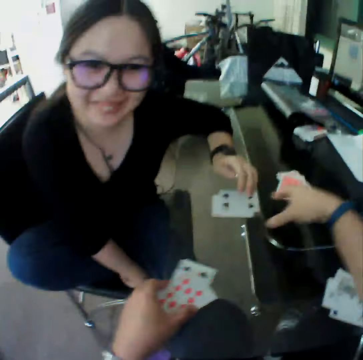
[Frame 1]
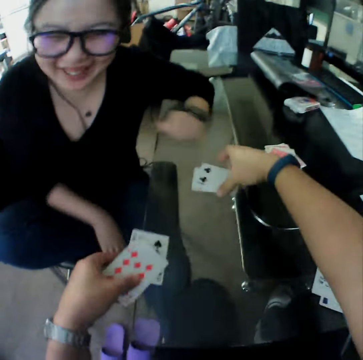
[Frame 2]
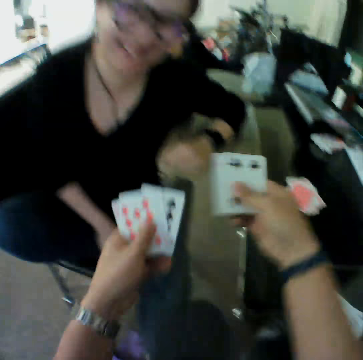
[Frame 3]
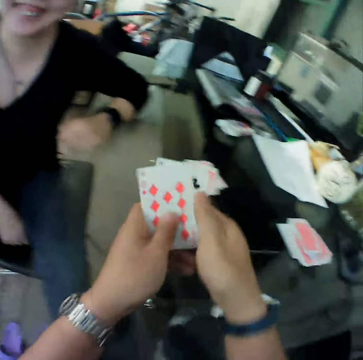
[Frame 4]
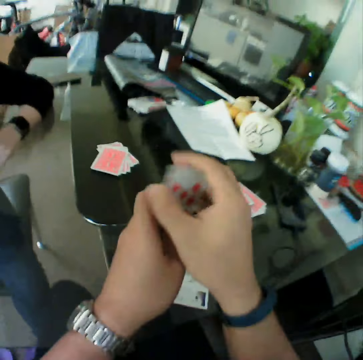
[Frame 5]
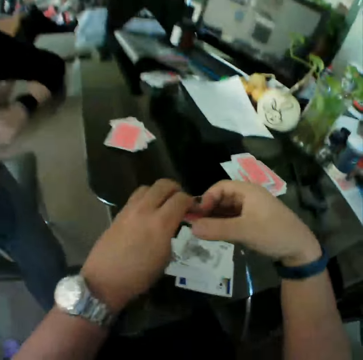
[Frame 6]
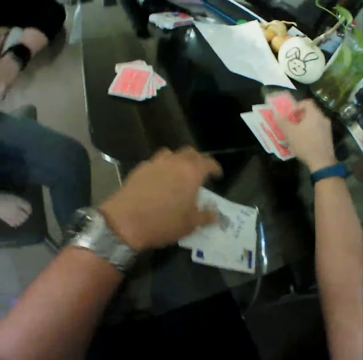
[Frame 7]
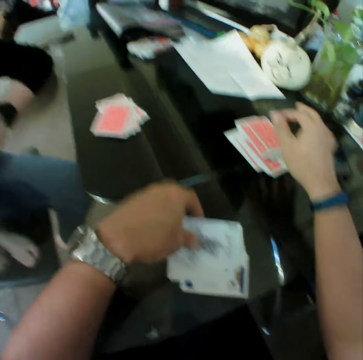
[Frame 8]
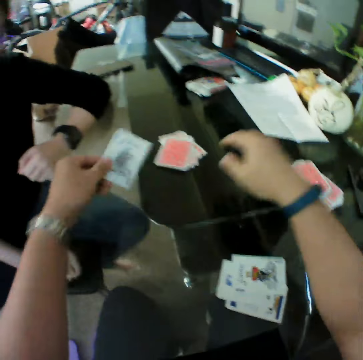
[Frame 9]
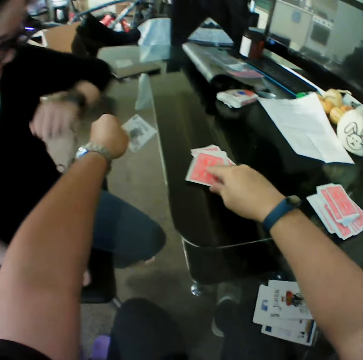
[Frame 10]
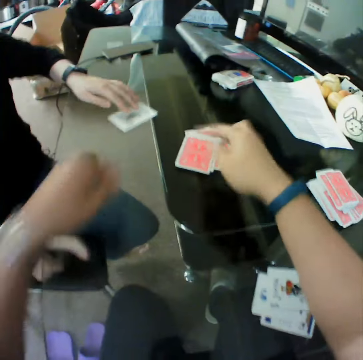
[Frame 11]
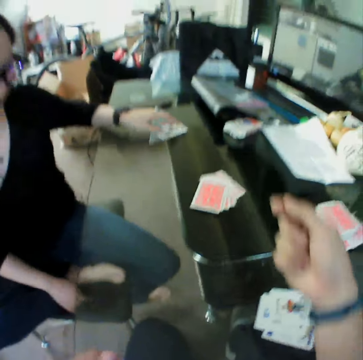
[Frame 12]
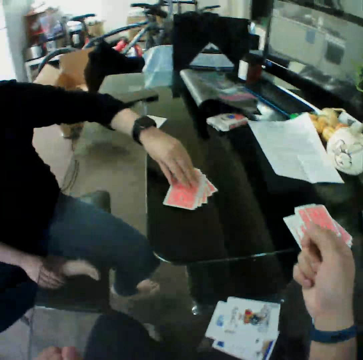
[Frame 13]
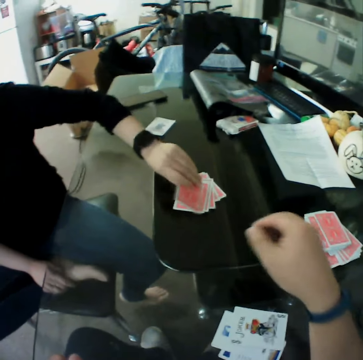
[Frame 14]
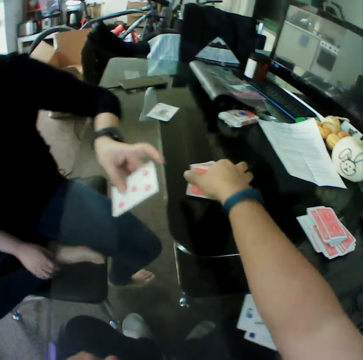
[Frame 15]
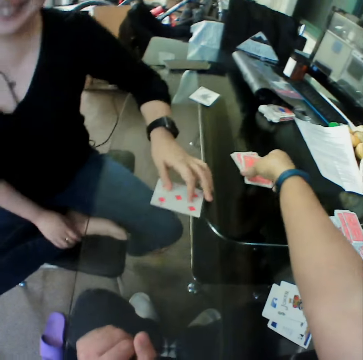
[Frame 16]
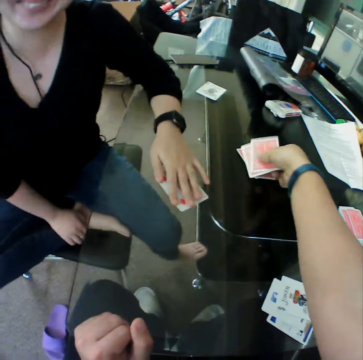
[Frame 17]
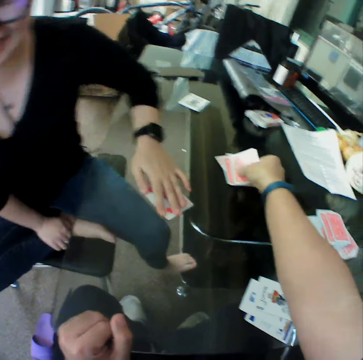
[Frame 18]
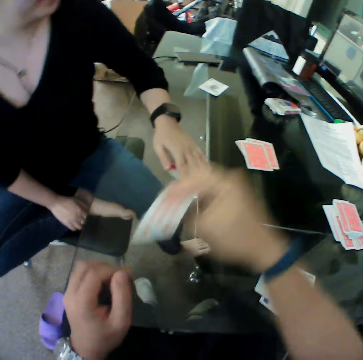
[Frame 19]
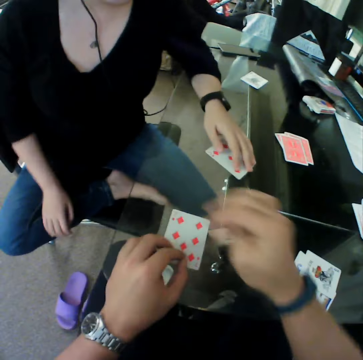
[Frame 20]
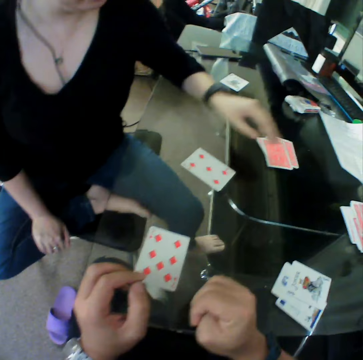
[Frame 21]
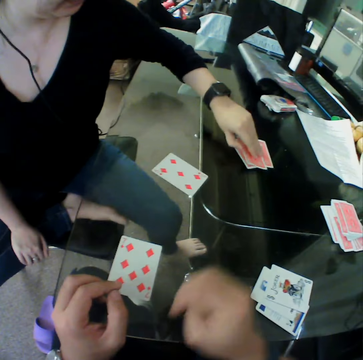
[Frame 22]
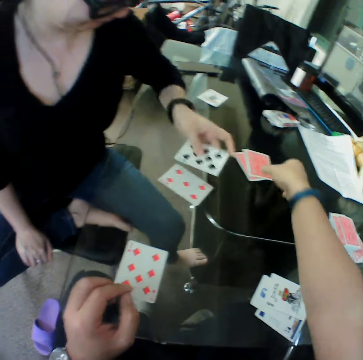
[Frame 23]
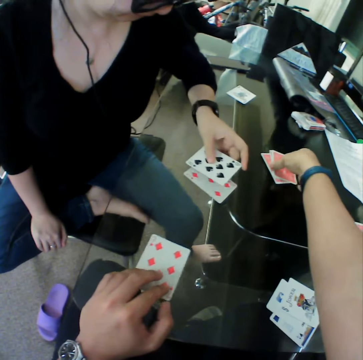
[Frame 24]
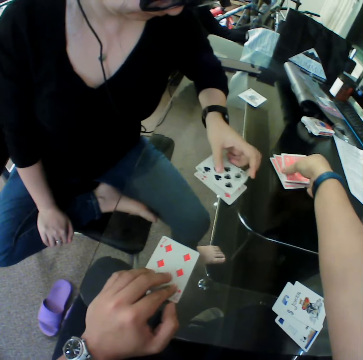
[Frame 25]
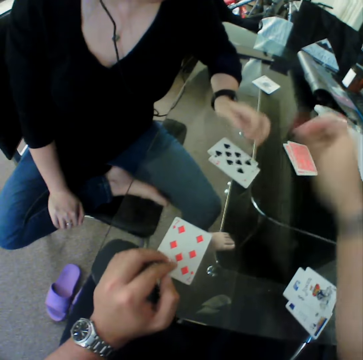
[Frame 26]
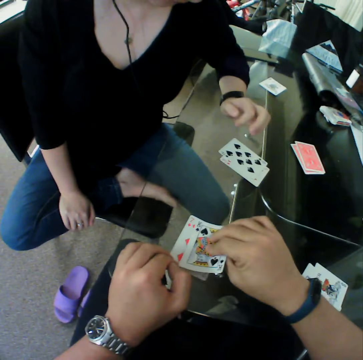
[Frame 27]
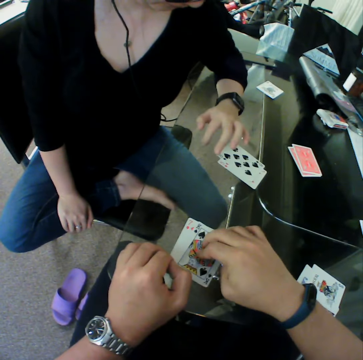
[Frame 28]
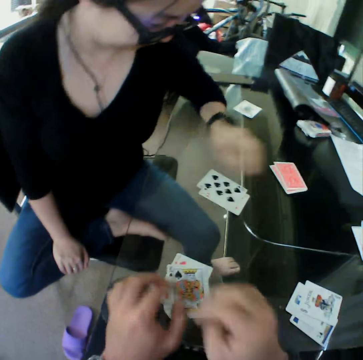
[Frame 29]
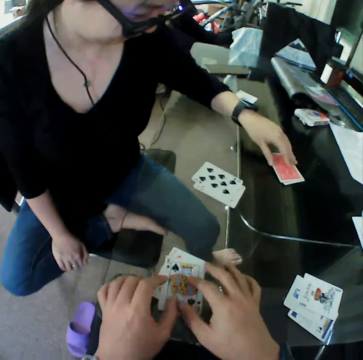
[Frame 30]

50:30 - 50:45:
The camera wearer picks the cards from the table with his left hand. He picks the cards from the table with his right hand. He holds the cards in both hands. He drops the cards on the table. He picks a card from the table and drops the card on the table. The woman pushes a card. The camera wearer moves a card on the table. The woman picks a card from the table. The camera wearer picks a card from the table. The woman drops the card on the table. The camera wearer drops the card on the table. The woman picks a card from the table. The camera wearer picks a card from the table. The woman drops the card on the table. The camera wearer drops the card on the table.

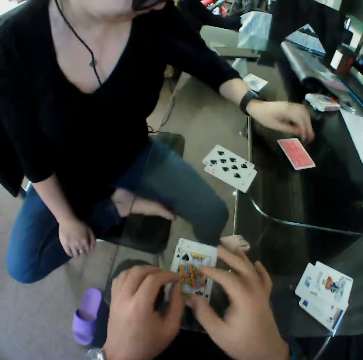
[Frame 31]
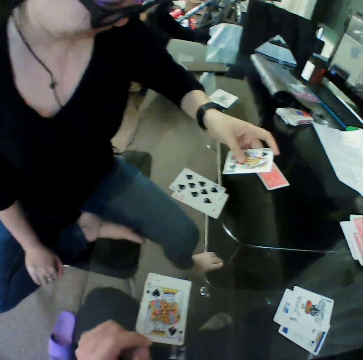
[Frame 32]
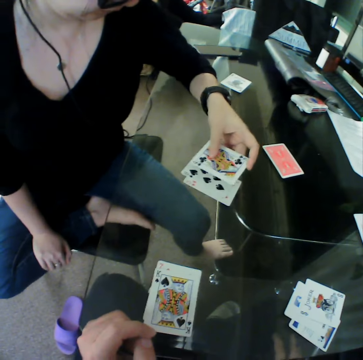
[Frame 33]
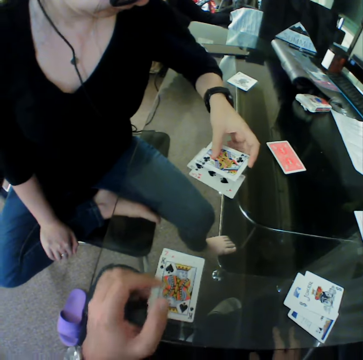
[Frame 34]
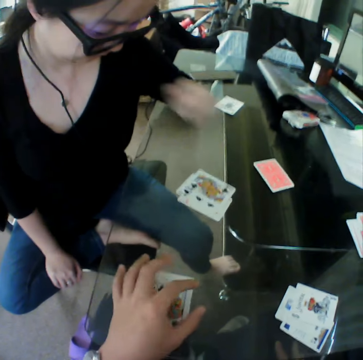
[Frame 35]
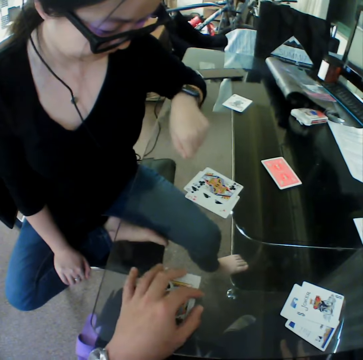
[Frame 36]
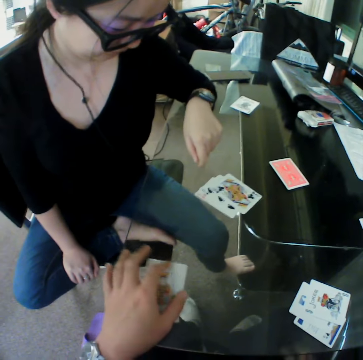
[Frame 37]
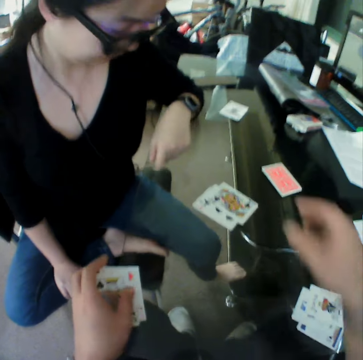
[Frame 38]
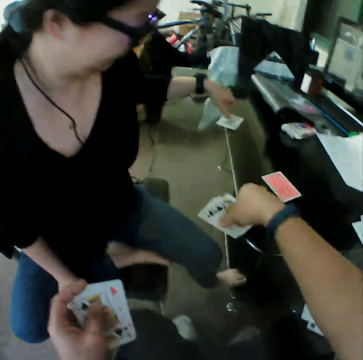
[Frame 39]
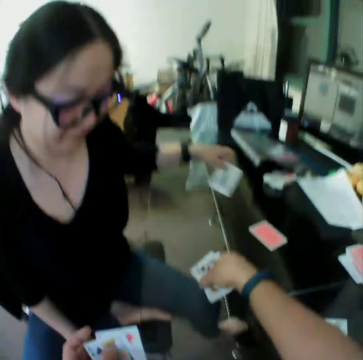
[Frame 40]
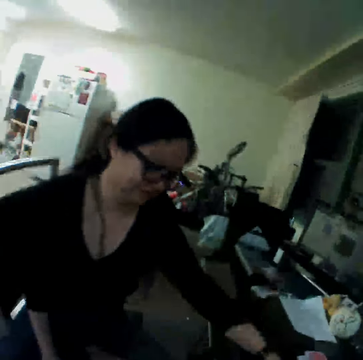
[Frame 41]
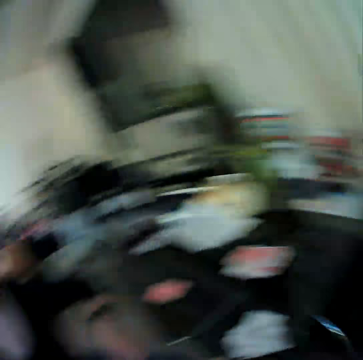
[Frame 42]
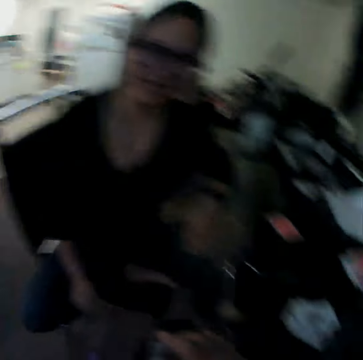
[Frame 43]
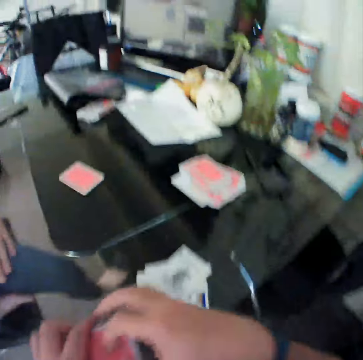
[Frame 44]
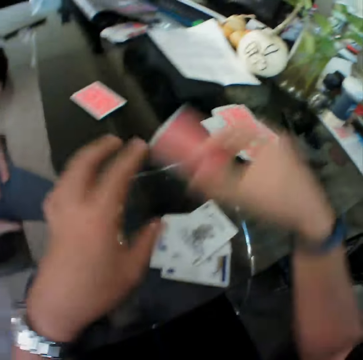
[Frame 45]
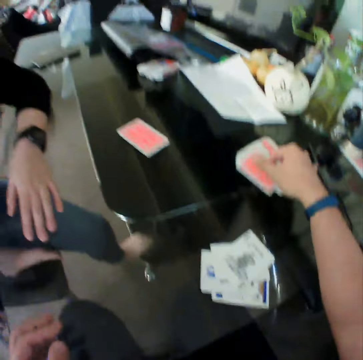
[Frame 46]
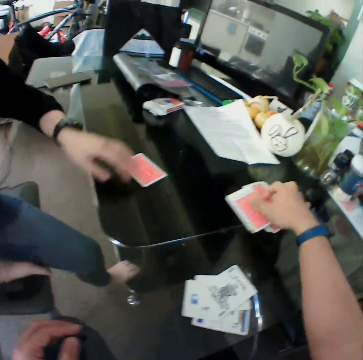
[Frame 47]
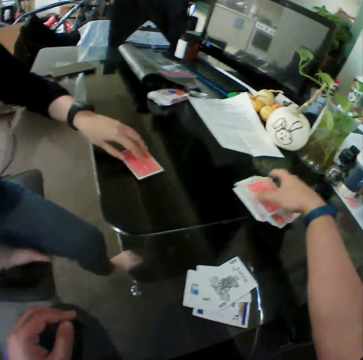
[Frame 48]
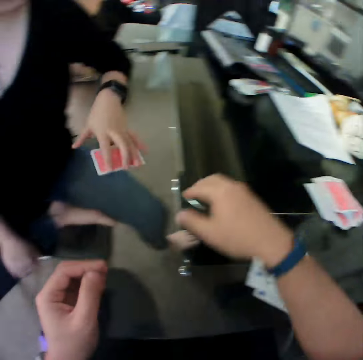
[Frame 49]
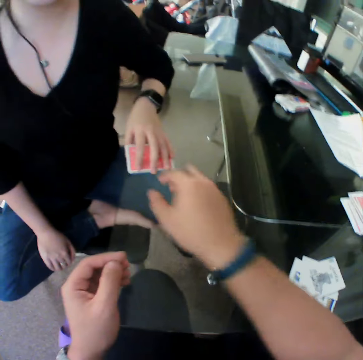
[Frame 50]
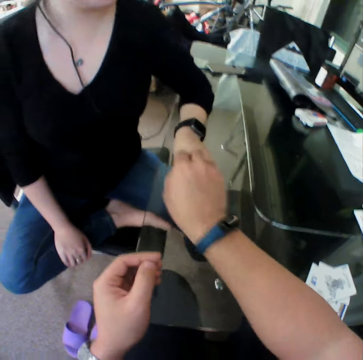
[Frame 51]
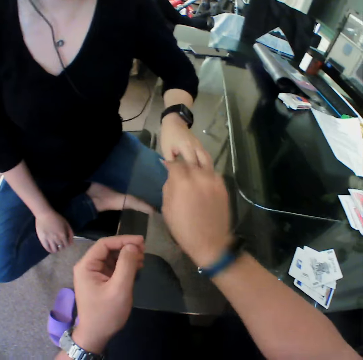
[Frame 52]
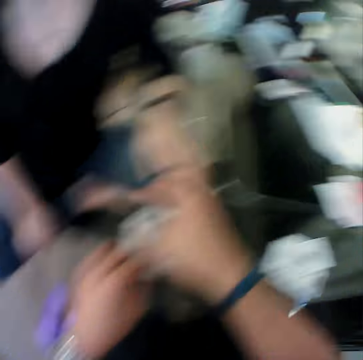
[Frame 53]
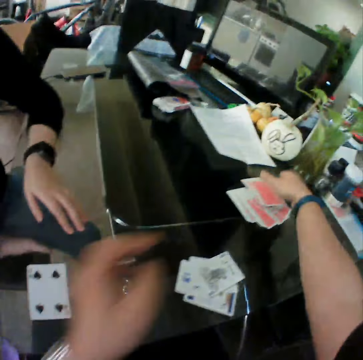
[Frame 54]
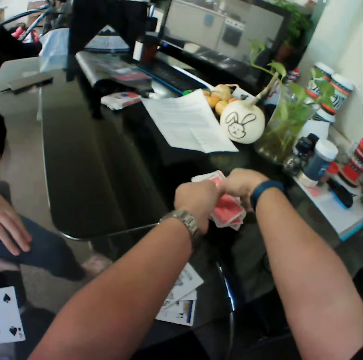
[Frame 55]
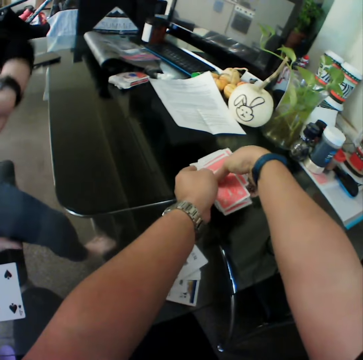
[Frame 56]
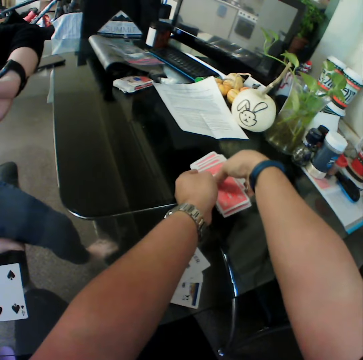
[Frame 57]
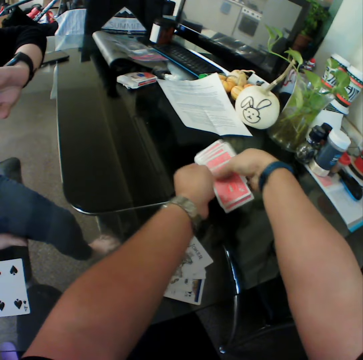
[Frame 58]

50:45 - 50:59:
The woman picks a card from the table and drops the card on the table. The camera wearer picks the cards from the table with his left hand. He picks the cards from the table with his right hand. The woman picks a card from the table and puts the card down. The camera wearer holds the cards in both hands. He drops the cards on the table. The woman picks a card from the table. The camera wearer takes a card from the woman. He drops the card on the table. He picks the cards on the table.

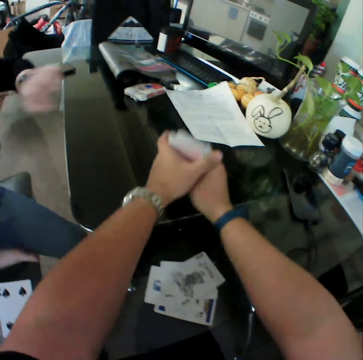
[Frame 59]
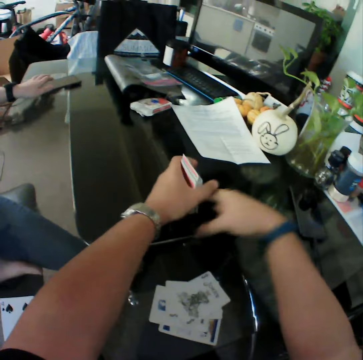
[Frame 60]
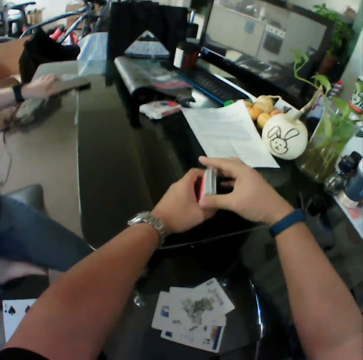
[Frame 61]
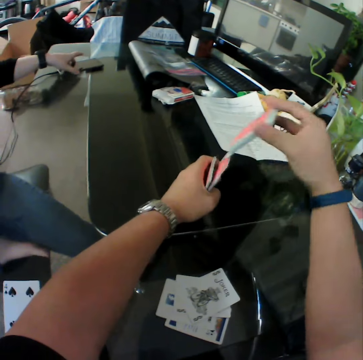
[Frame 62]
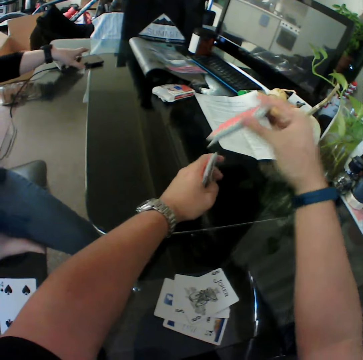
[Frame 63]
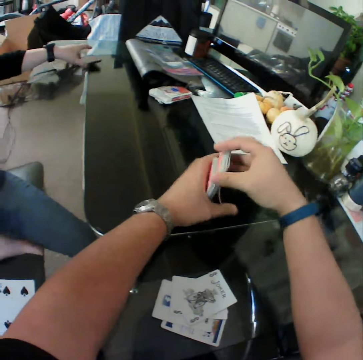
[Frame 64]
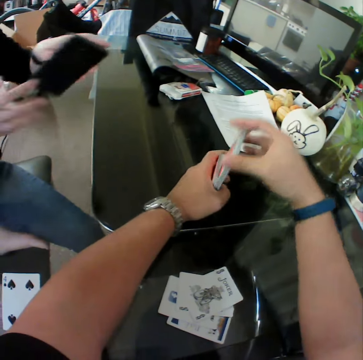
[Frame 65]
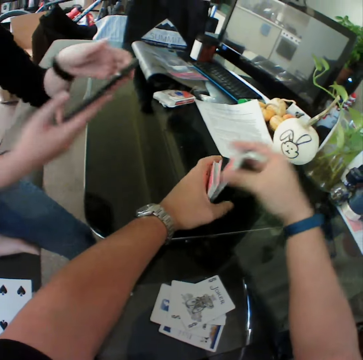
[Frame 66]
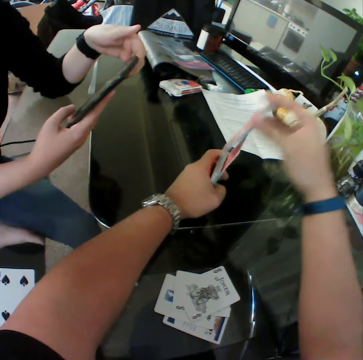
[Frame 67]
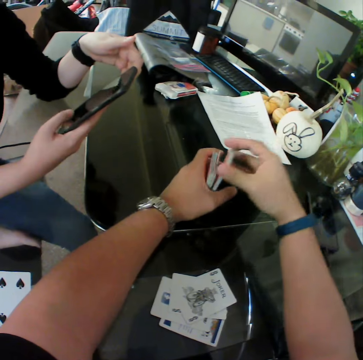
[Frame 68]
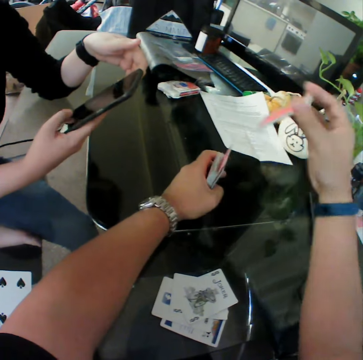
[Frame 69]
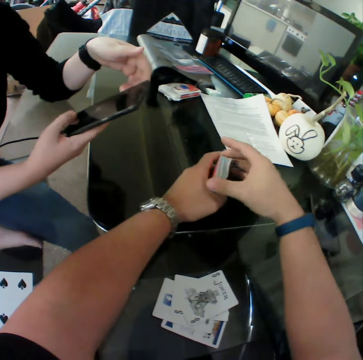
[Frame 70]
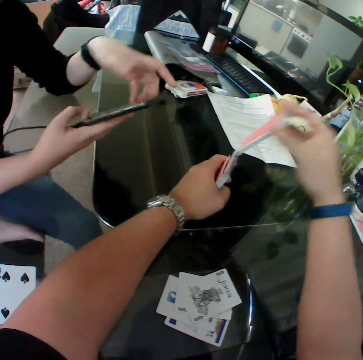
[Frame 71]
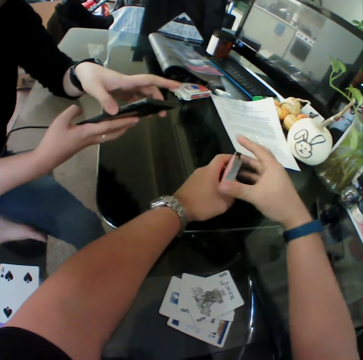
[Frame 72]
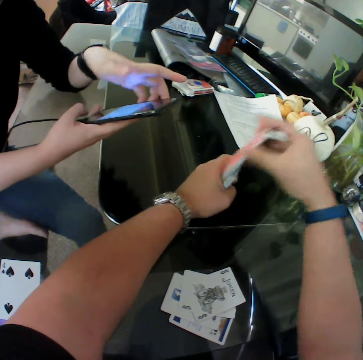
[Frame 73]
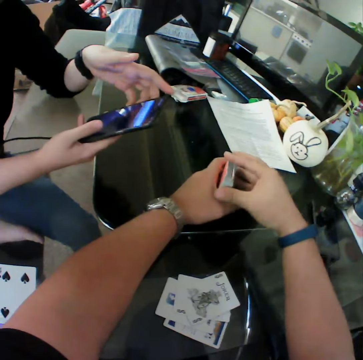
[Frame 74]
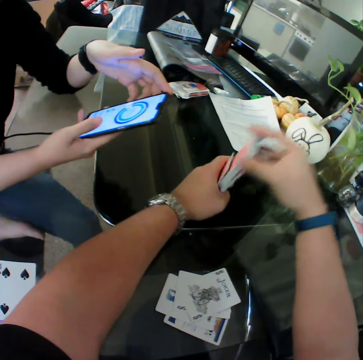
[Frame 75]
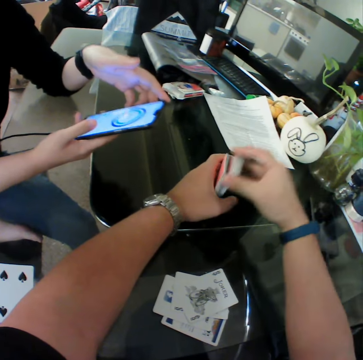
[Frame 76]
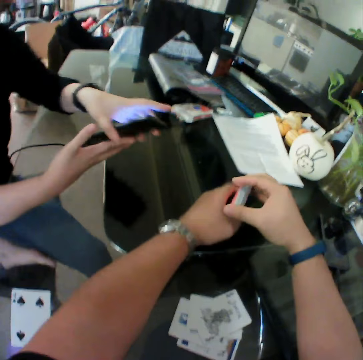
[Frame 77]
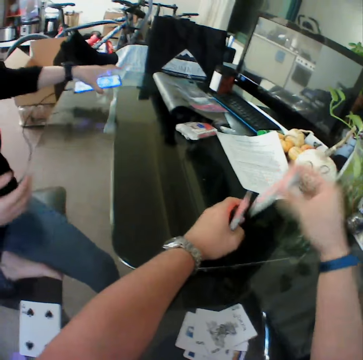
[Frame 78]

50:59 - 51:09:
The camera wearer shuffles the cards. The woman picks a phone from the table. The woman presses the phone.
